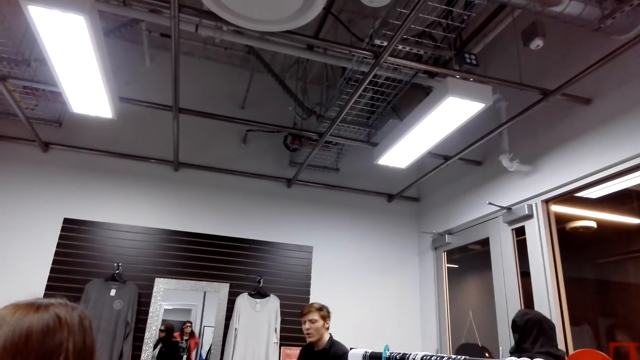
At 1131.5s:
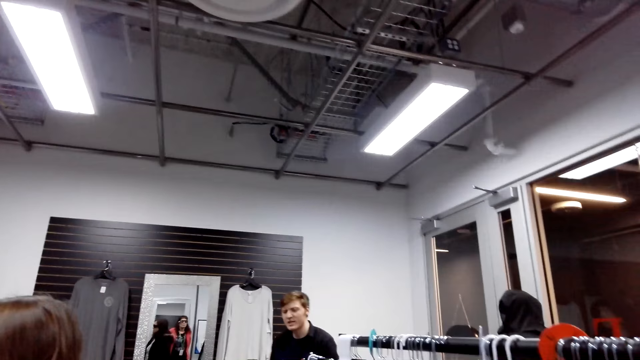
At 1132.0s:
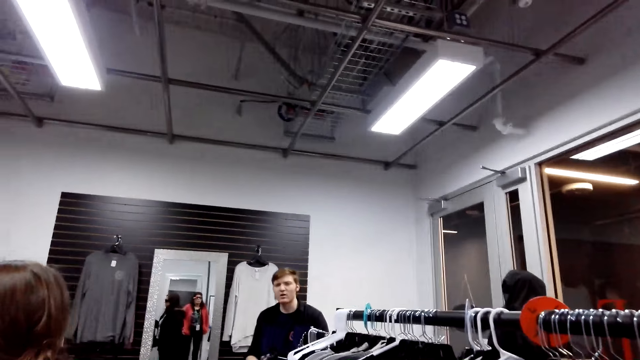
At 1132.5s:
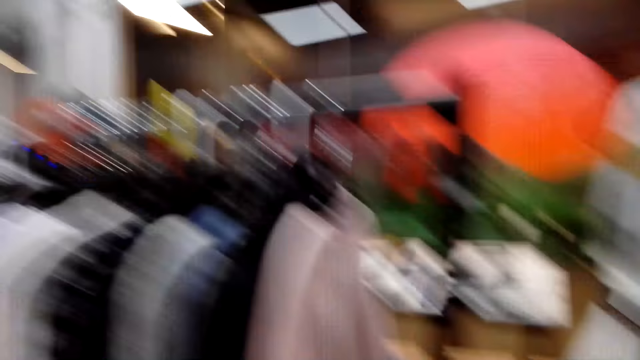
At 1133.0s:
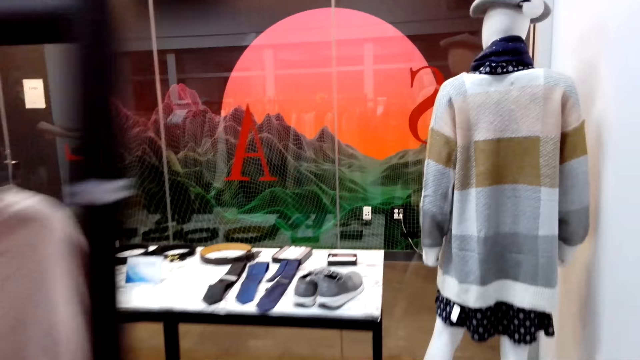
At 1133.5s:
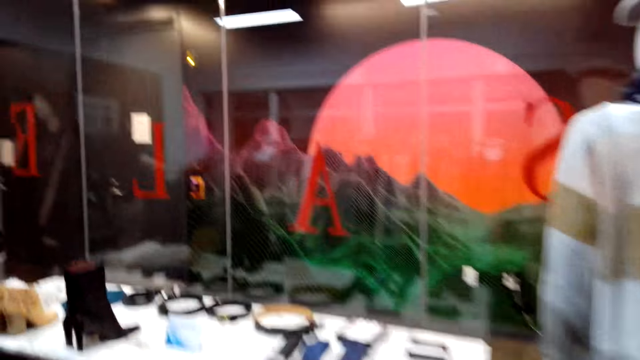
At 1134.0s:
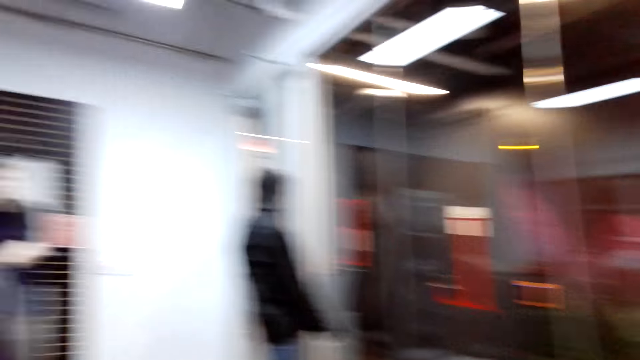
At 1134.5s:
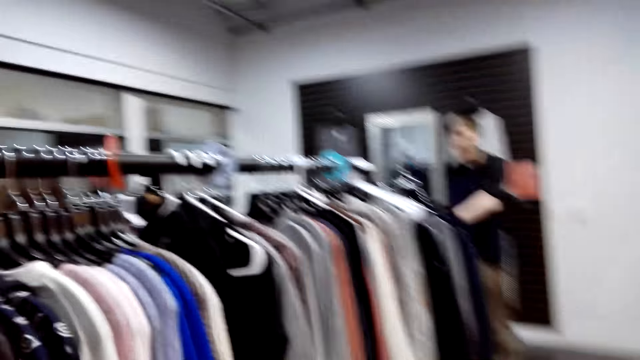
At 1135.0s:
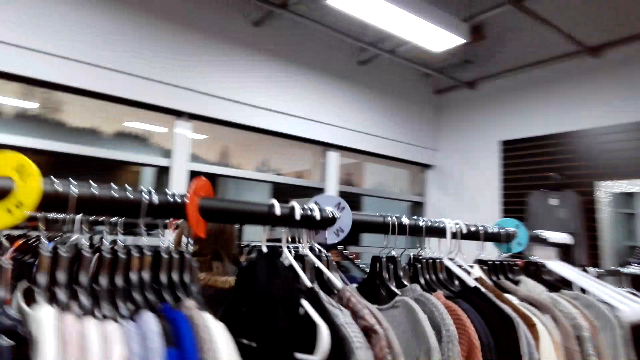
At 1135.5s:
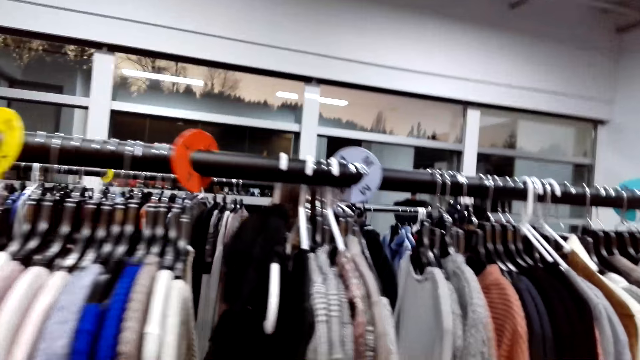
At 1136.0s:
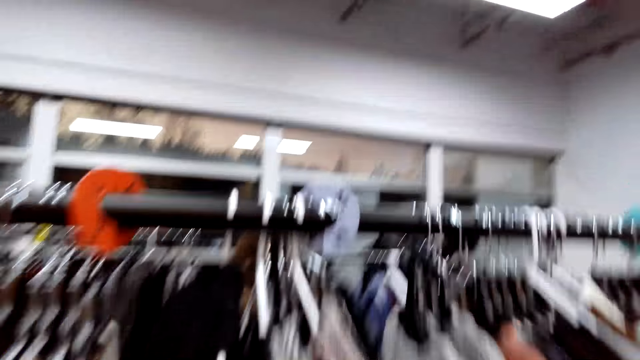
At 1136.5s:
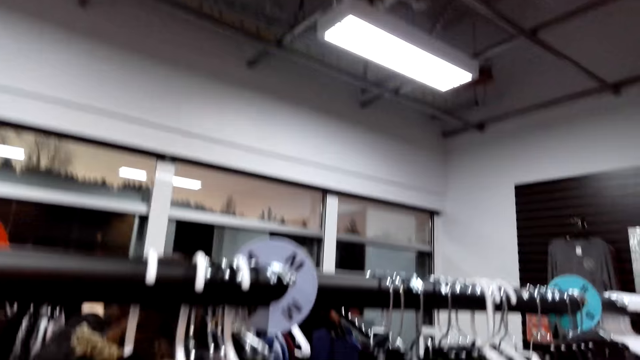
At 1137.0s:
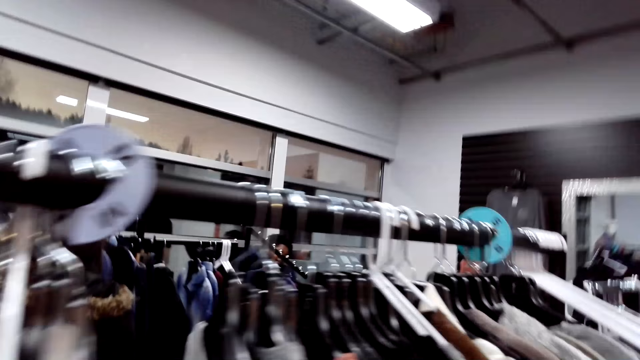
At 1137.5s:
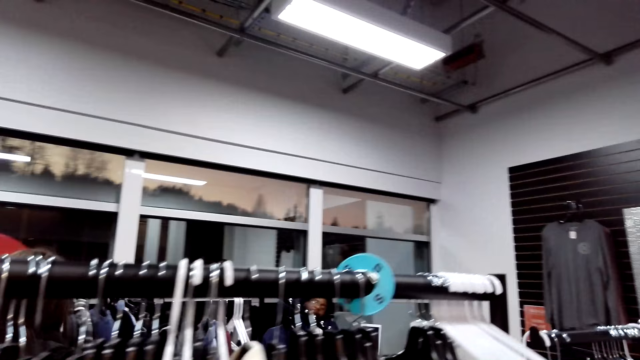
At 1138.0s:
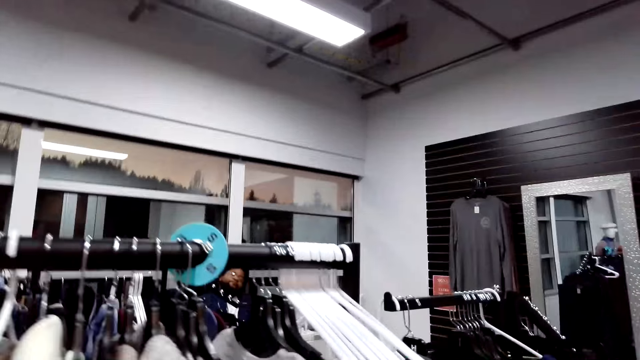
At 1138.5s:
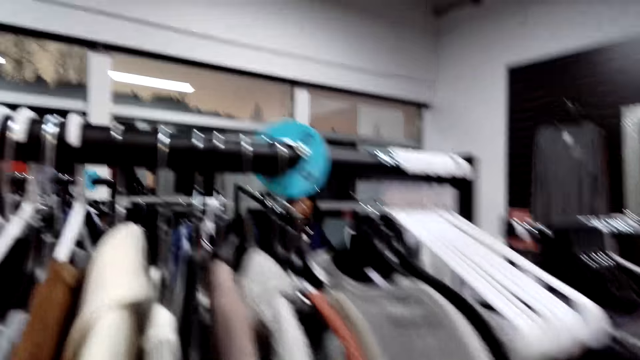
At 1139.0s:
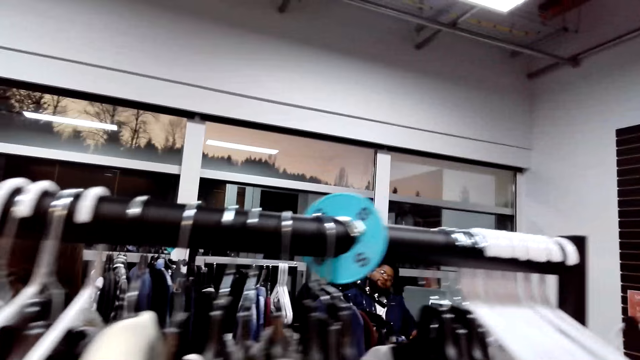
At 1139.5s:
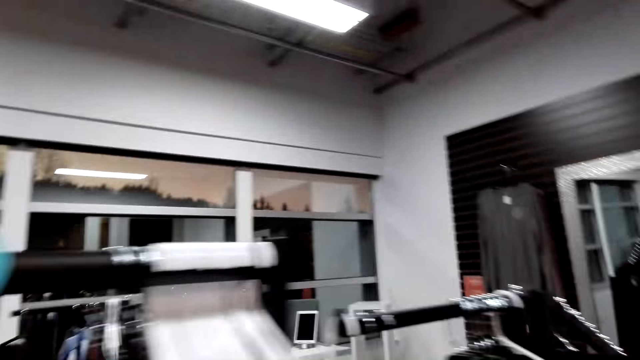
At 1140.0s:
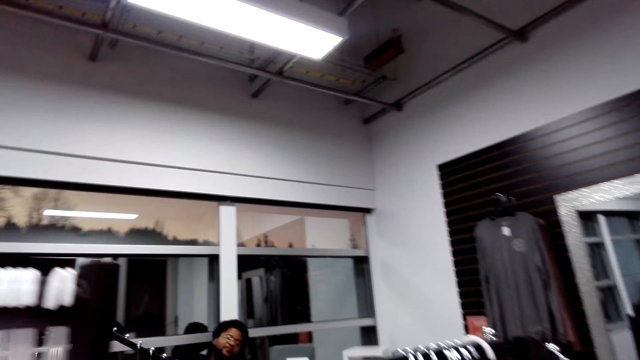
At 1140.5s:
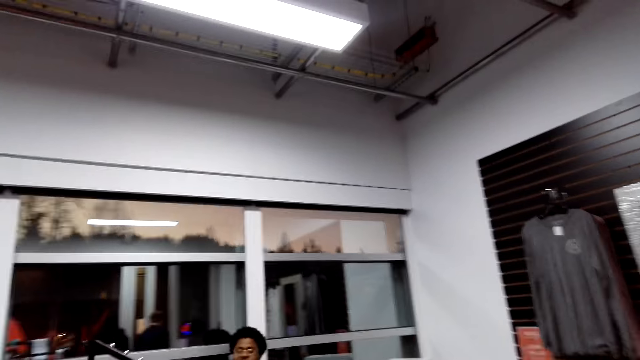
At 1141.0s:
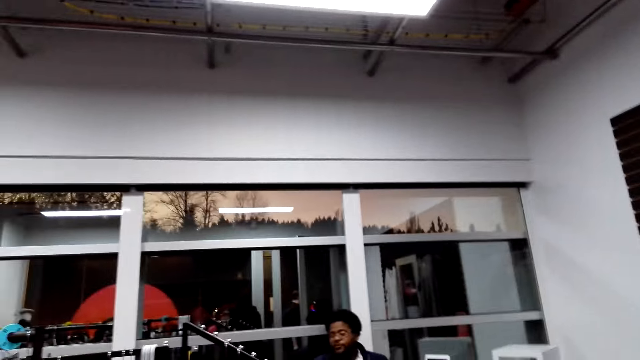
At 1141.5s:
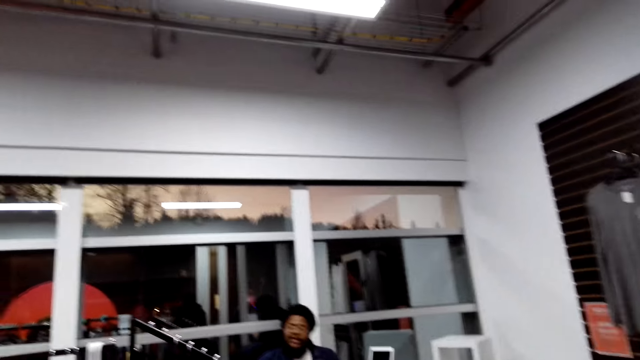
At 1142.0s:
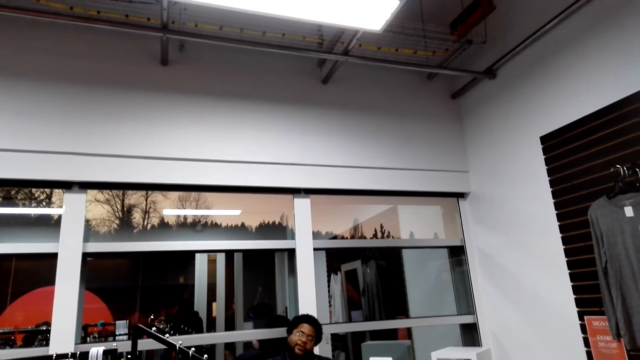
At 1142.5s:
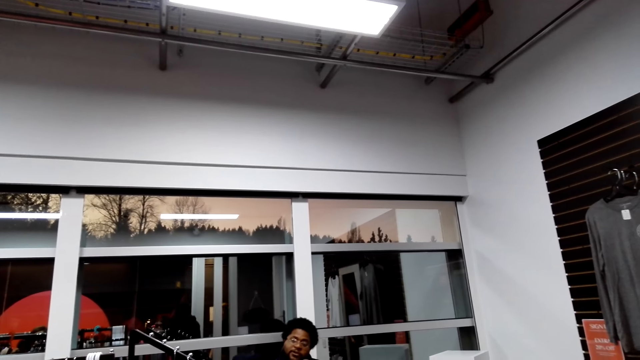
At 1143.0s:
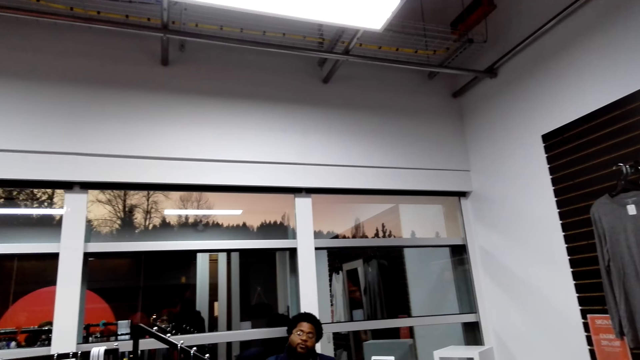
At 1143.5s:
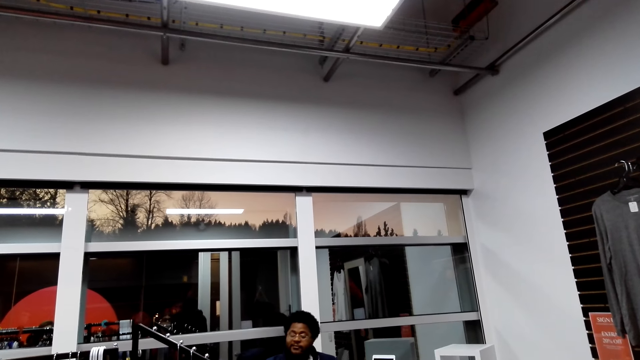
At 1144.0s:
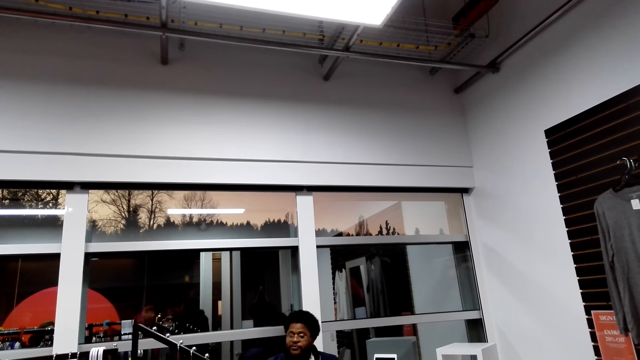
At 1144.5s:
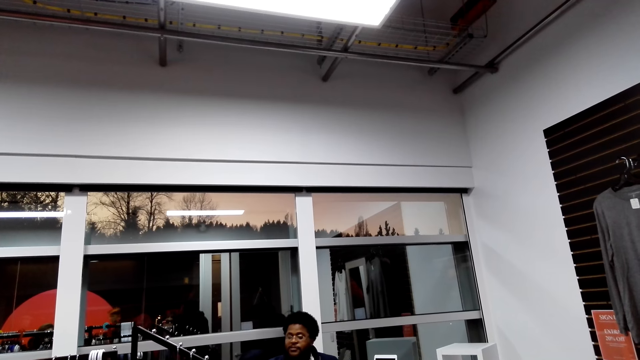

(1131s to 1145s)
A man talks in the store. The camera wearer walks in the store. Another man talks in the store. The camera wearer talks in the store. A man talks to the camera wearer.

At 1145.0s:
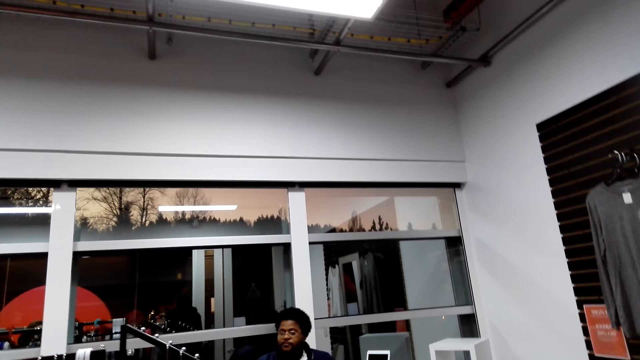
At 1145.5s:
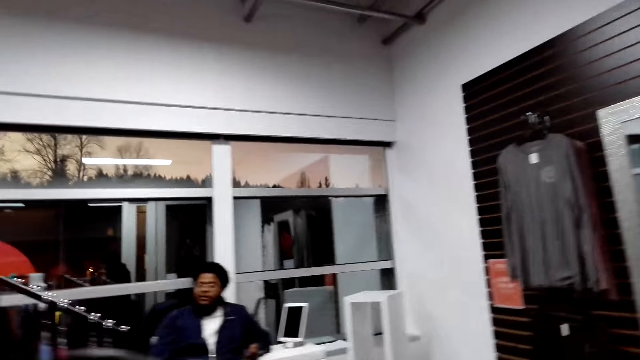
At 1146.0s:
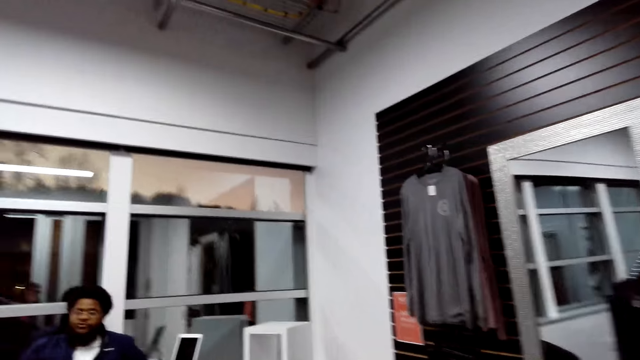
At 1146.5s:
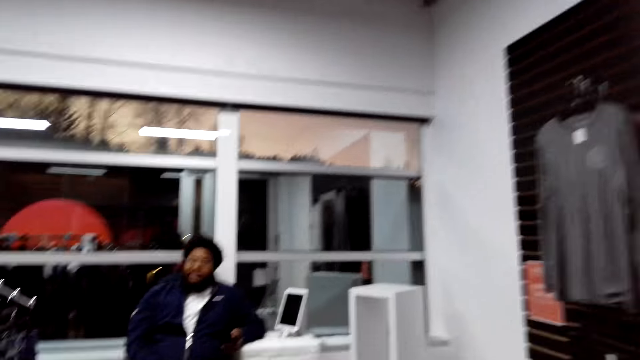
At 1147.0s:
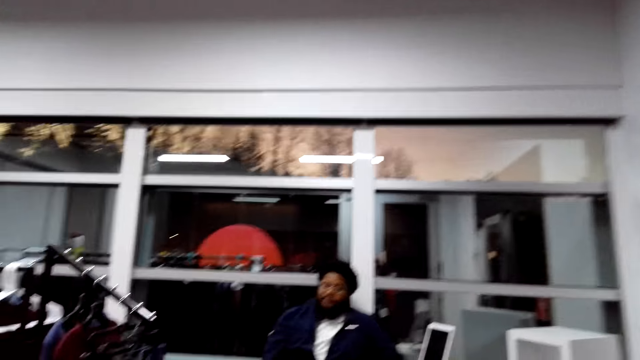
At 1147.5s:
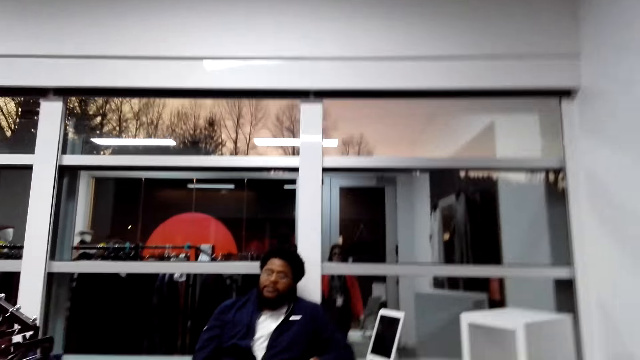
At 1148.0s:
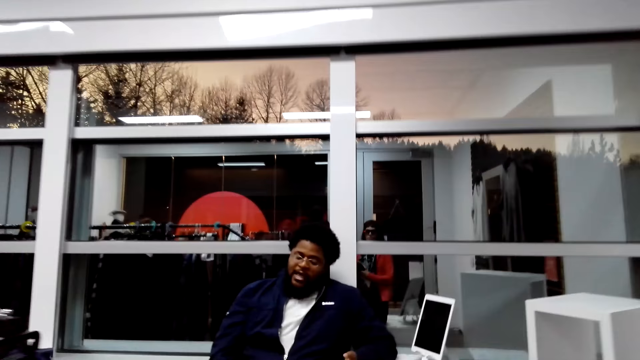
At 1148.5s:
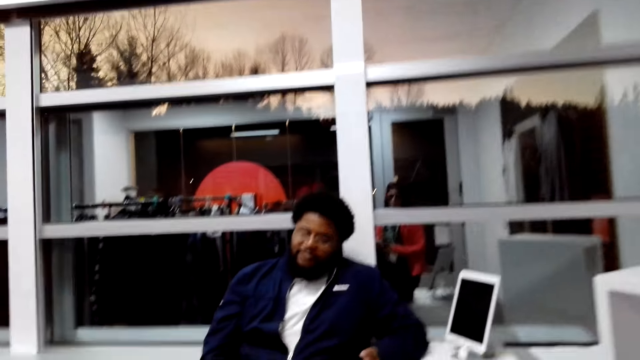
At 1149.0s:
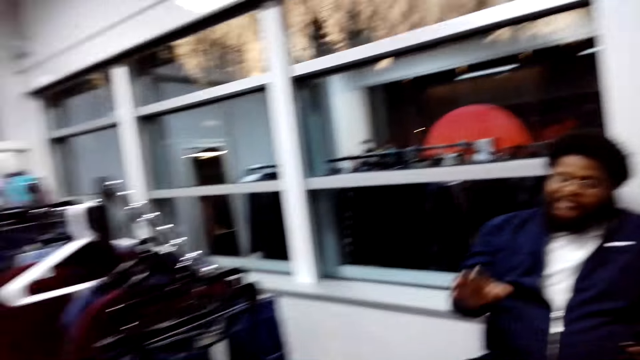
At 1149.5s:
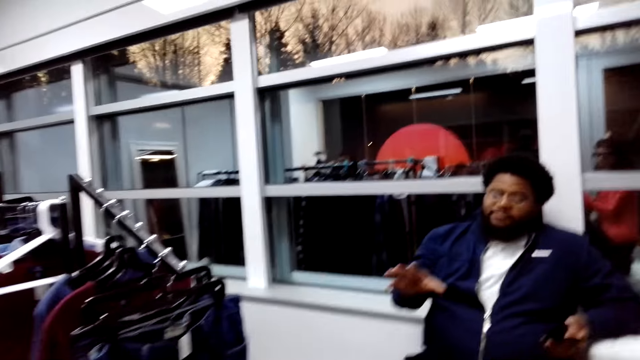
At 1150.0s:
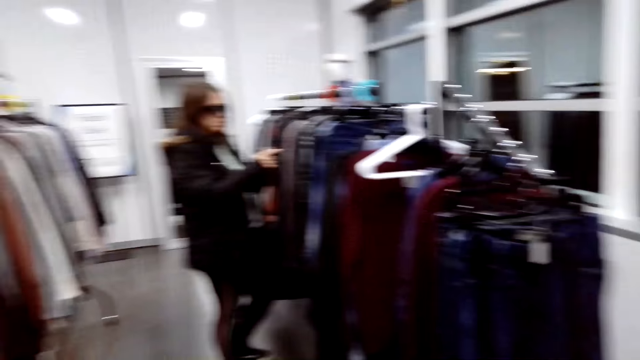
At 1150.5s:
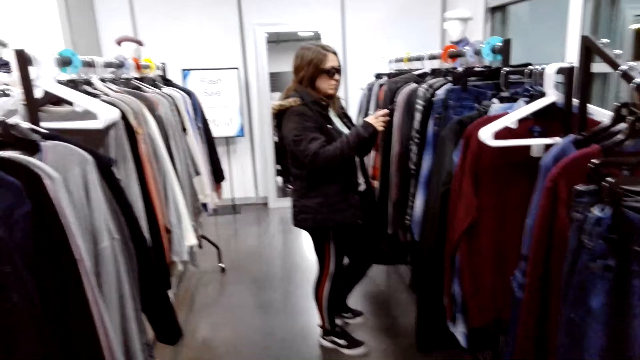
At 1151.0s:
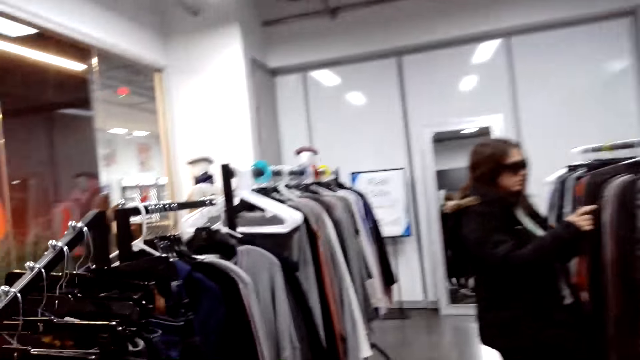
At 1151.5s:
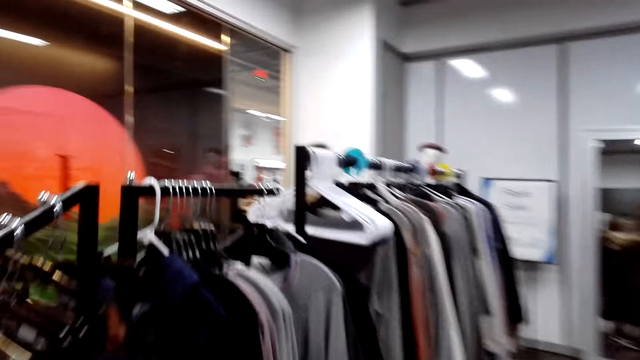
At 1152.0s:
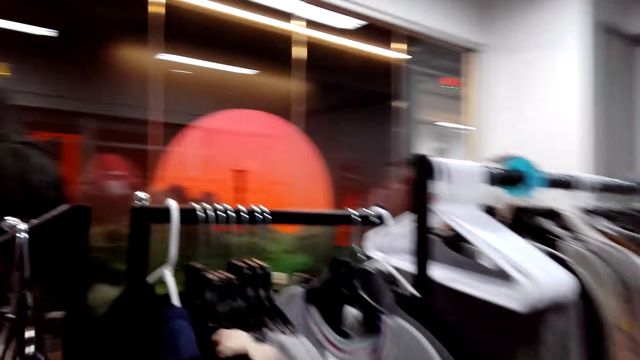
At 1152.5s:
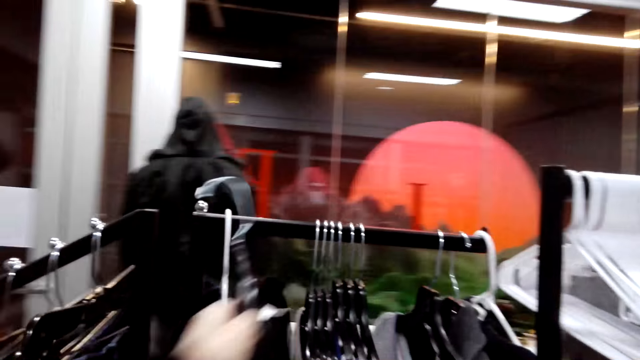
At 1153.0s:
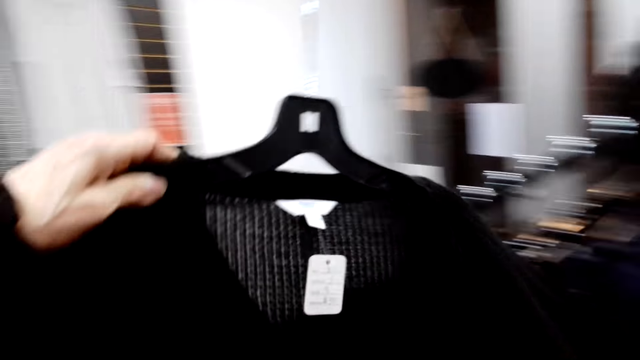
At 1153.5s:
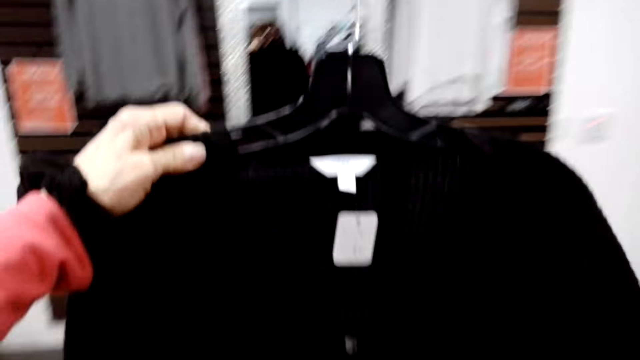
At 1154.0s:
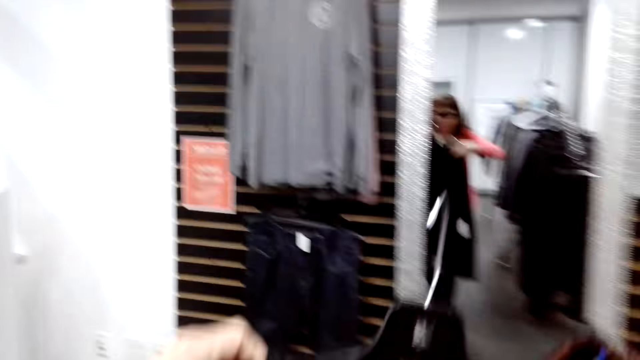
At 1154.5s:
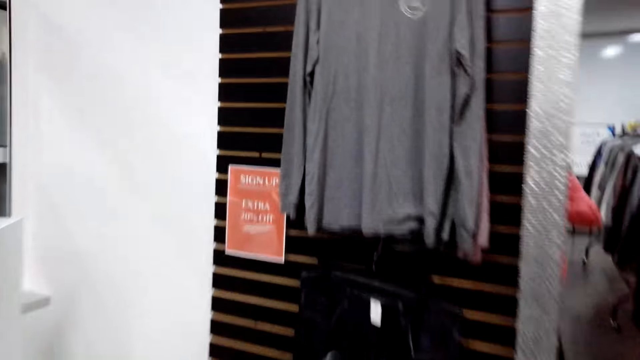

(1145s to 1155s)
The camera wearer looks around the store. A person uses the phone. The camera wearer talks in the store and walks in the store. They remove a cloth from the display. They look at the cloth. They move in the store.
